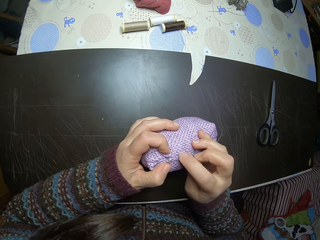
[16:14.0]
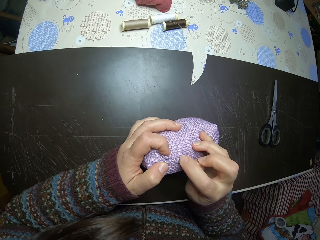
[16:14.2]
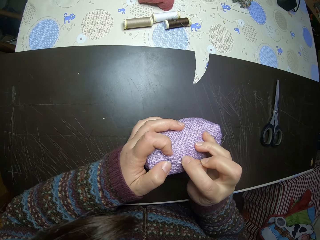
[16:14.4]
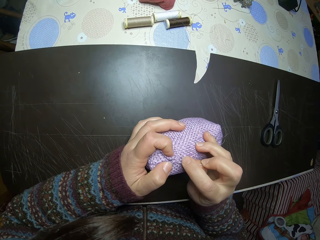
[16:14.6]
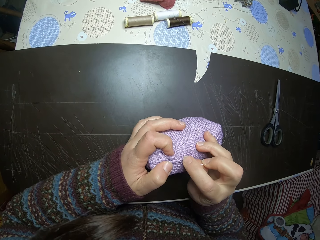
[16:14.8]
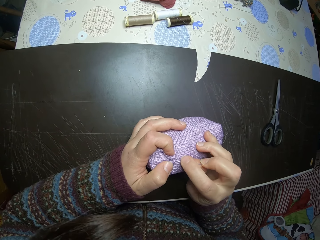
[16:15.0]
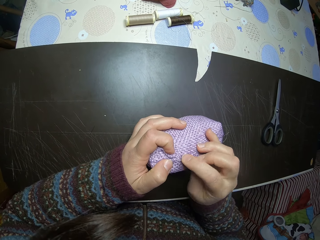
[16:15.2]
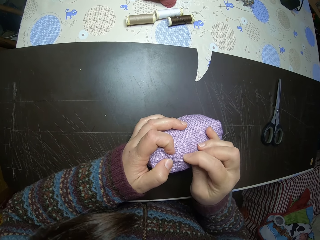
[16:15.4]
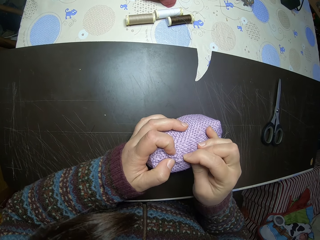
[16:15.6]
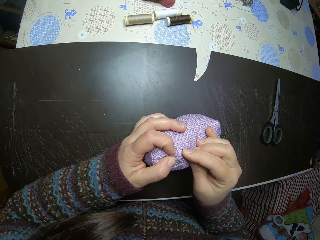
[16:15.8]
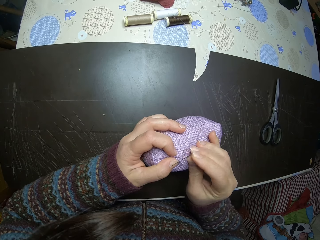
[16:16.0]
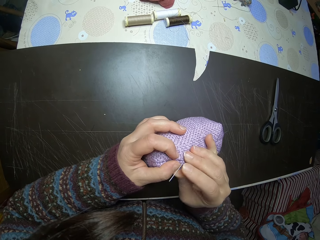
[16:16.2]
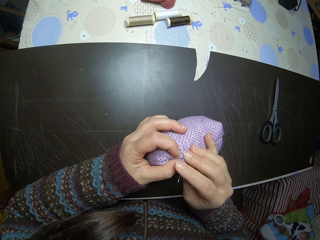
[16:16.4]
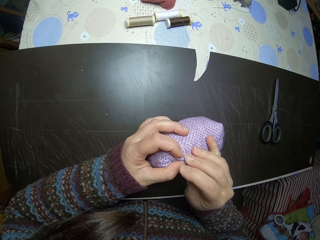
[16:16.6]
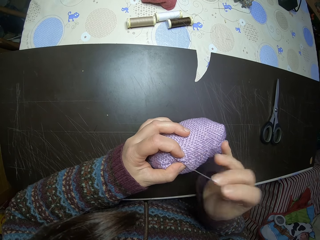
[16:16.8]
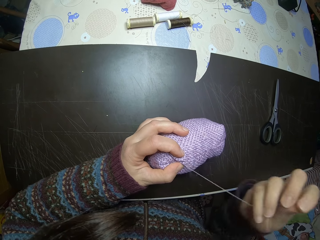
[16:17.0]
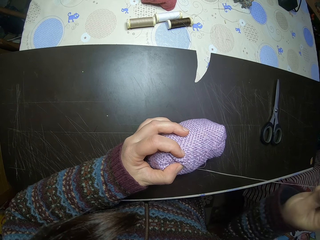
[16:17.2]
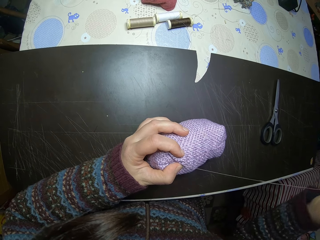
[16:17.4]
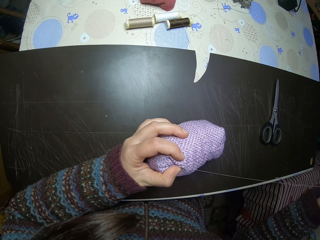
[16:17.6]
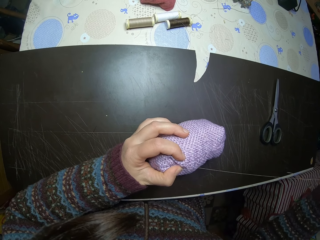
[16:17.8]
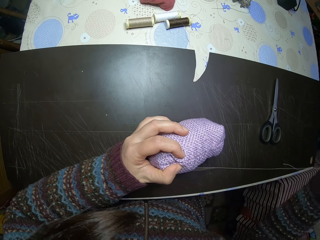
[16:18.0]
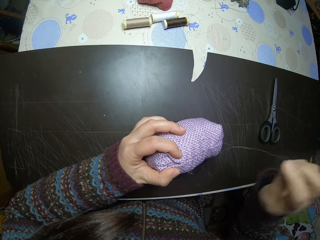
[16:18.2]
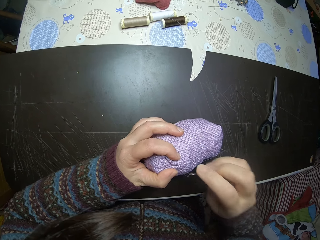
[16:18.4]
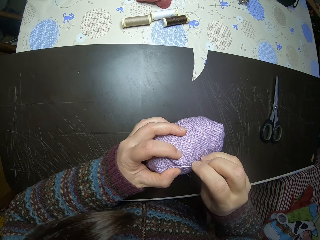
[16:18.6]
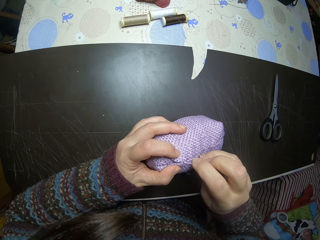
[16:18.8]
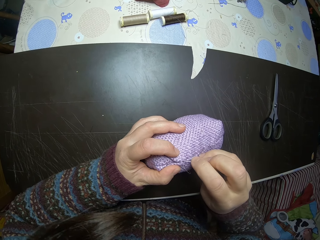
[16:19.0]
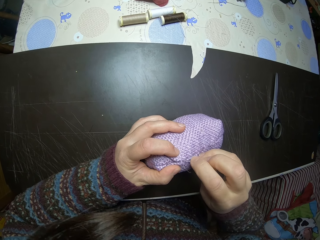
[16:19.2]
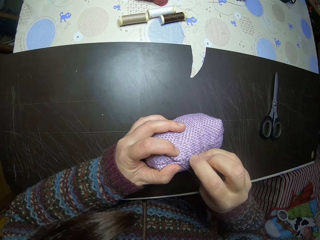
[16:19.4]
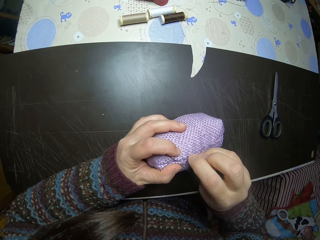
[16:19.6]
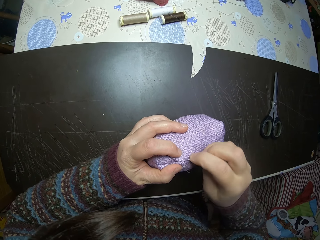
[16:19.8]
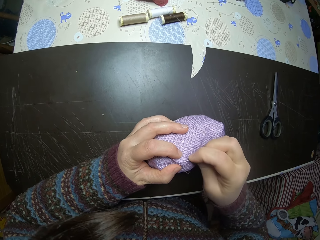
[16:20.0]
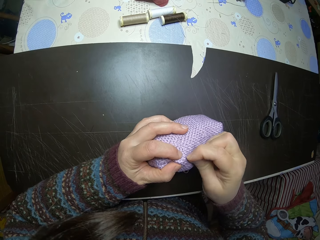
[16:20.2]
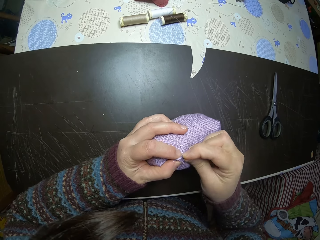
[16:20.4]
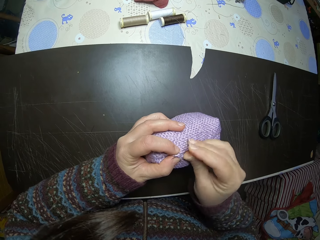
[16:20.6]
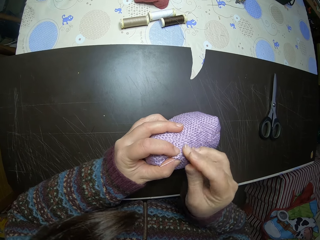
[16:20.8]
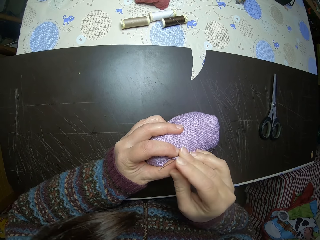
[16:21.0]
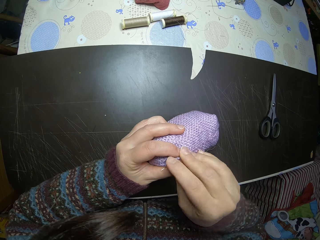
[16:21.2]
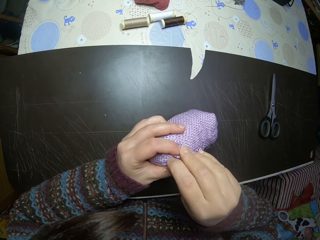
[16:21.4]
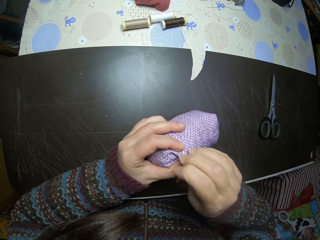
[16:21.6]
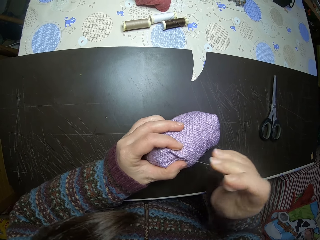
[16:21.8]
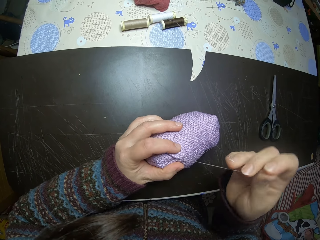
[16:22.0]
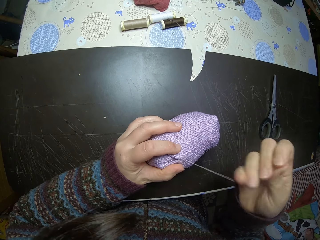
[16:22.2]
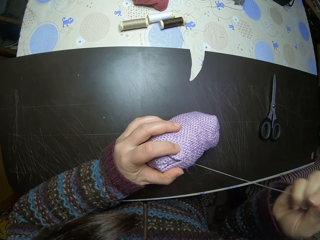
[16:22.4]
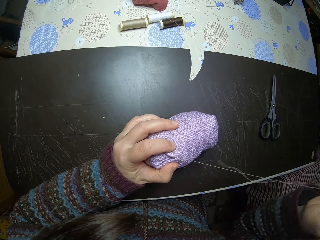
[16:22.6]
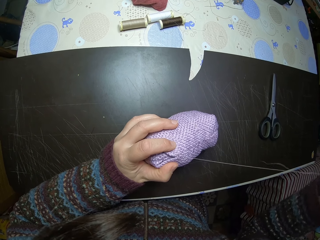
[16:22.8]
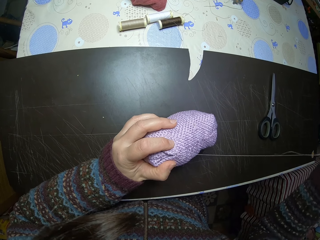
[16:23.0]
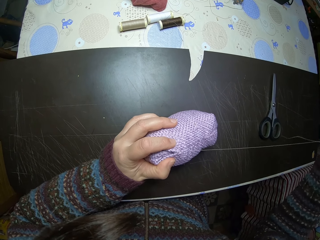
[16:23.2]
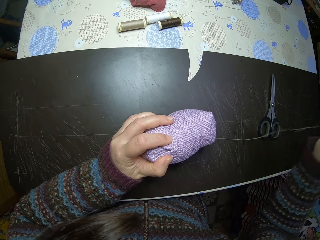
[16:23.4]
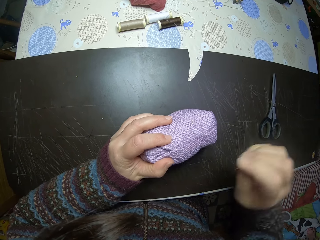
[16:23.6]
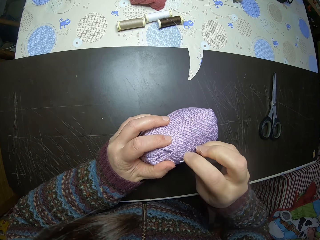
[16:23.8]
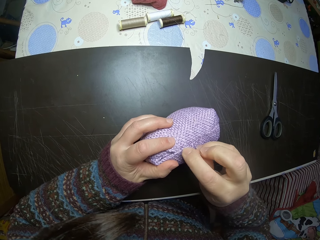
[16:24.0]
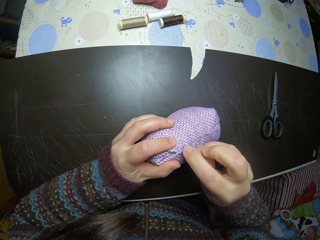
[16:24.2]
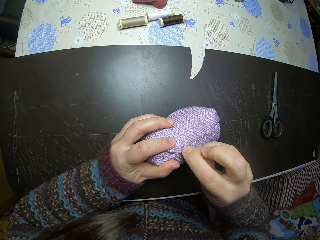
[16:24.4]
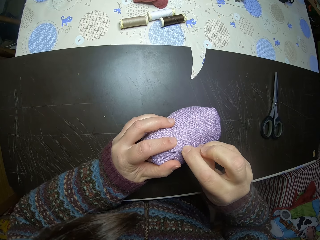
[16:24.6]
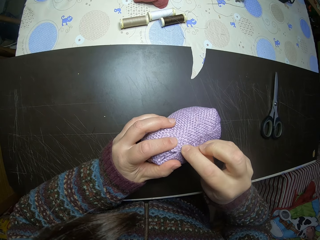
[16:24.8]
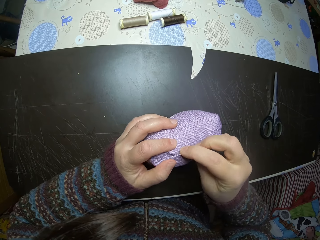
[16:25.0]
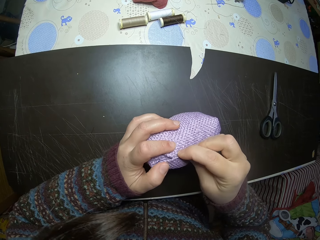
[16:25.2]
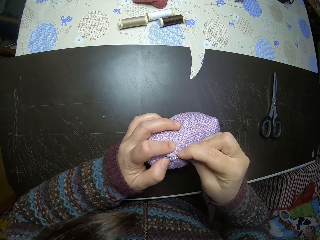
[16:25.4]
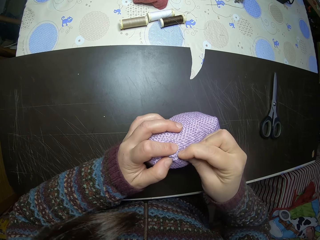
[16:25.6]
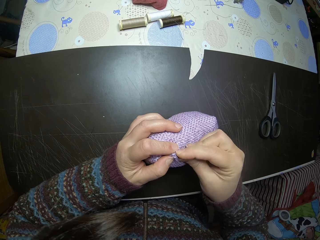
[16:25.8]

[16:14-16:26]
The camera wearer stitches the stuffed fabric together.

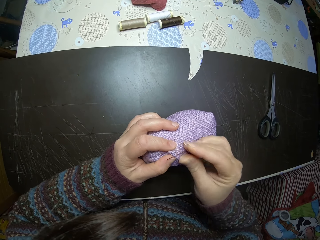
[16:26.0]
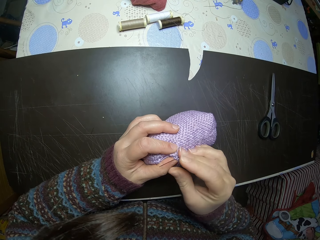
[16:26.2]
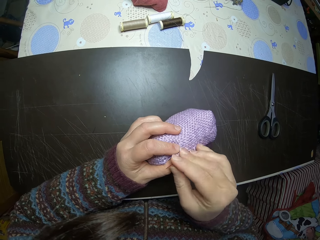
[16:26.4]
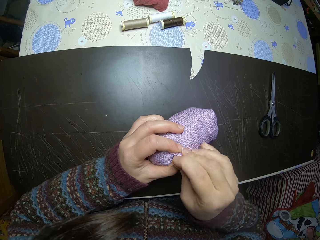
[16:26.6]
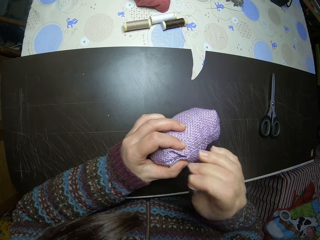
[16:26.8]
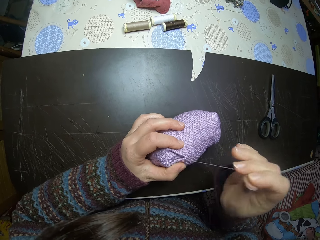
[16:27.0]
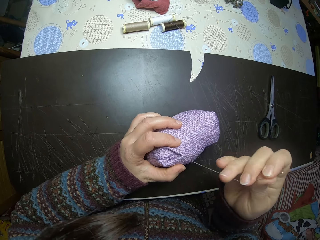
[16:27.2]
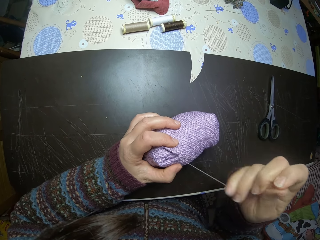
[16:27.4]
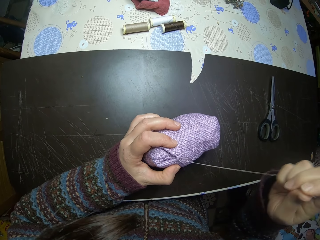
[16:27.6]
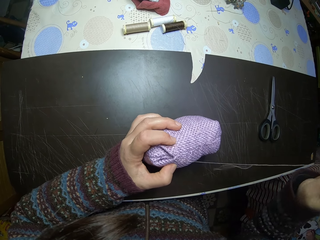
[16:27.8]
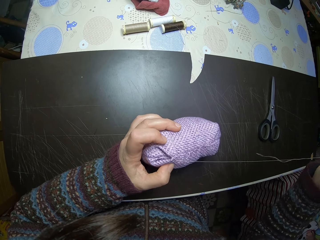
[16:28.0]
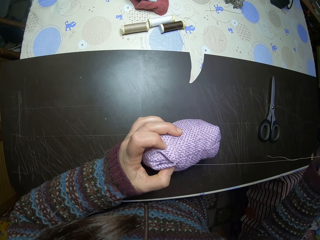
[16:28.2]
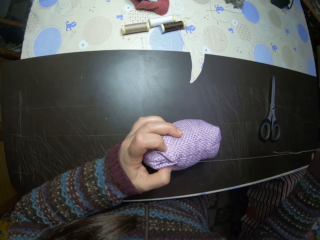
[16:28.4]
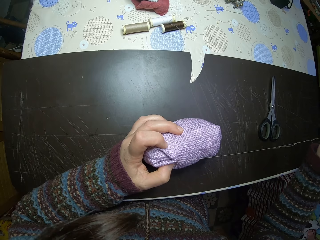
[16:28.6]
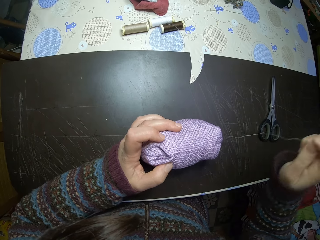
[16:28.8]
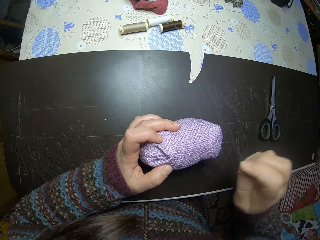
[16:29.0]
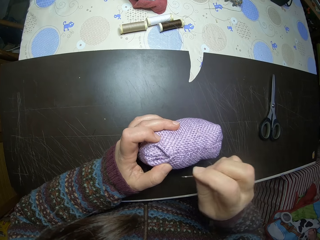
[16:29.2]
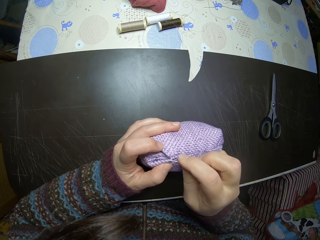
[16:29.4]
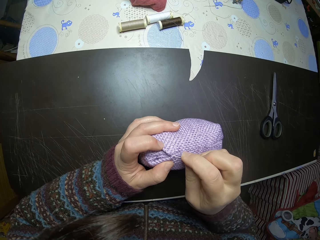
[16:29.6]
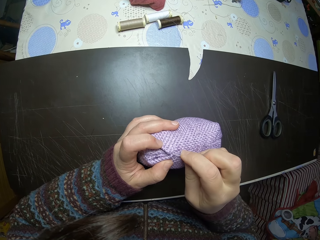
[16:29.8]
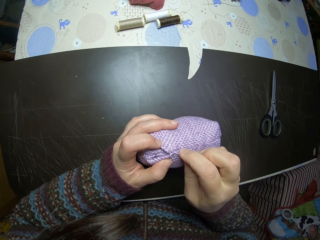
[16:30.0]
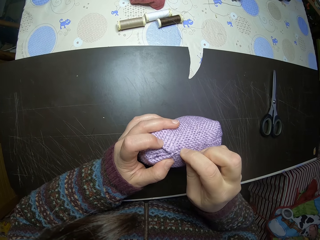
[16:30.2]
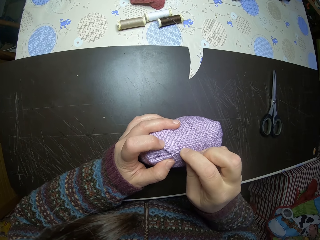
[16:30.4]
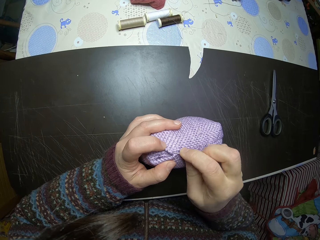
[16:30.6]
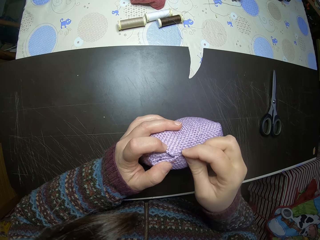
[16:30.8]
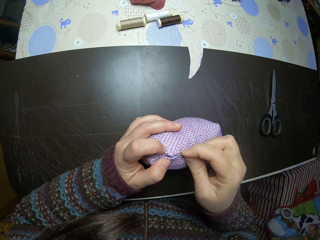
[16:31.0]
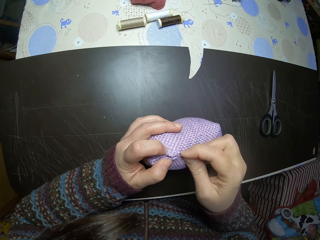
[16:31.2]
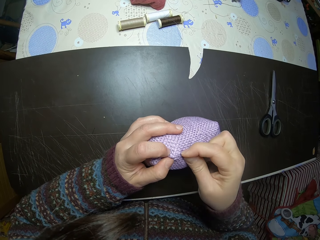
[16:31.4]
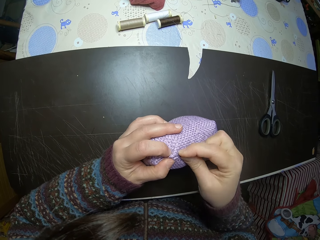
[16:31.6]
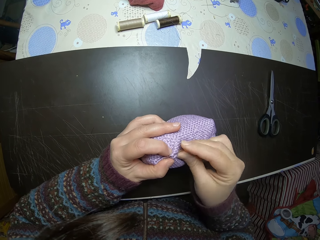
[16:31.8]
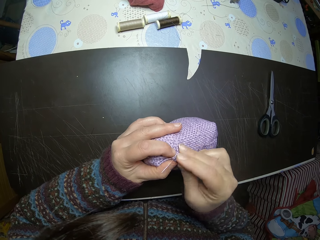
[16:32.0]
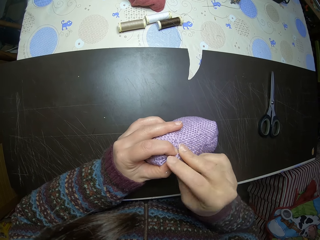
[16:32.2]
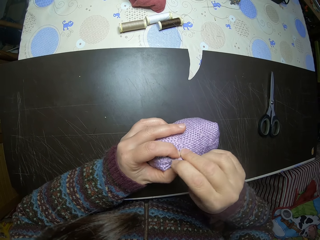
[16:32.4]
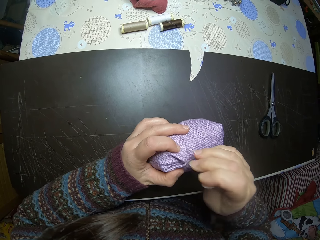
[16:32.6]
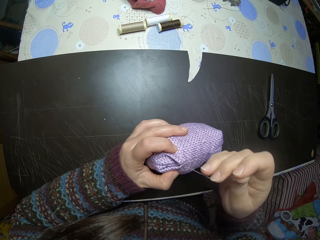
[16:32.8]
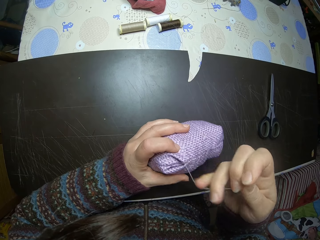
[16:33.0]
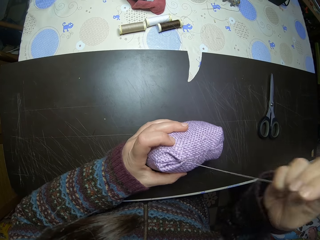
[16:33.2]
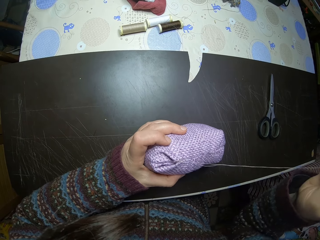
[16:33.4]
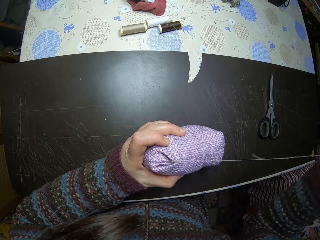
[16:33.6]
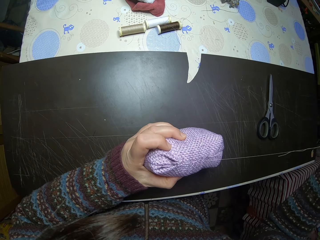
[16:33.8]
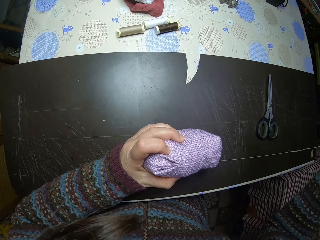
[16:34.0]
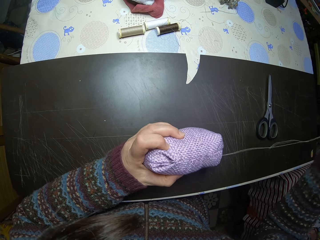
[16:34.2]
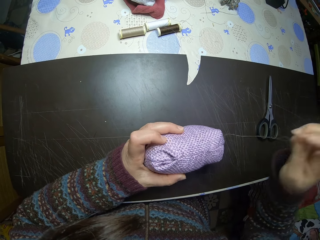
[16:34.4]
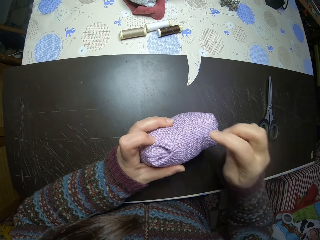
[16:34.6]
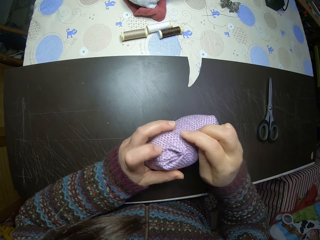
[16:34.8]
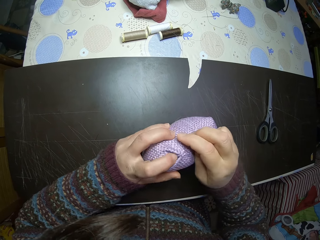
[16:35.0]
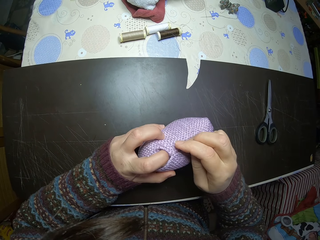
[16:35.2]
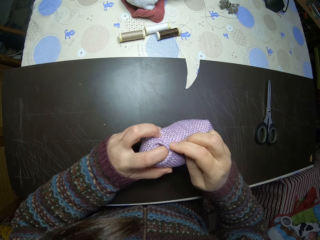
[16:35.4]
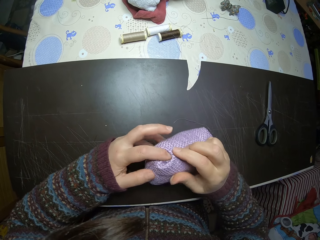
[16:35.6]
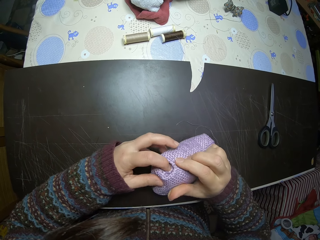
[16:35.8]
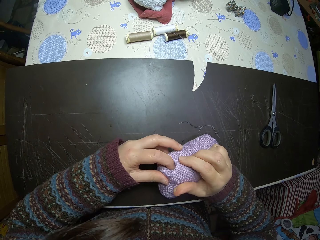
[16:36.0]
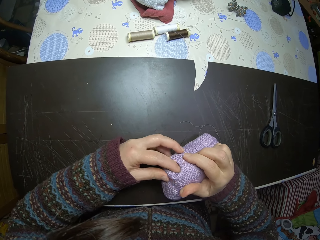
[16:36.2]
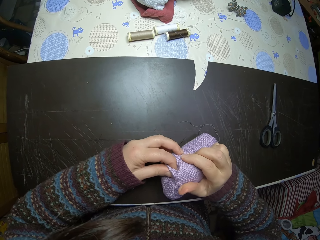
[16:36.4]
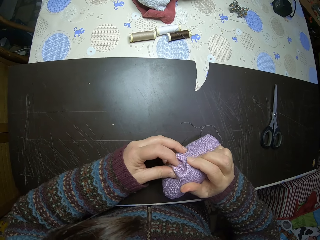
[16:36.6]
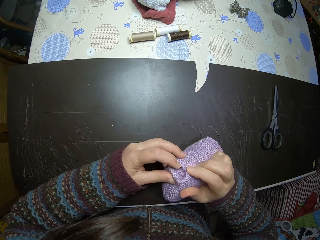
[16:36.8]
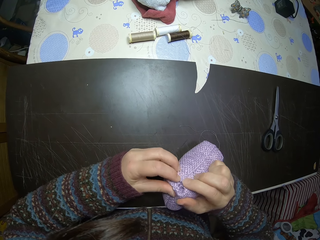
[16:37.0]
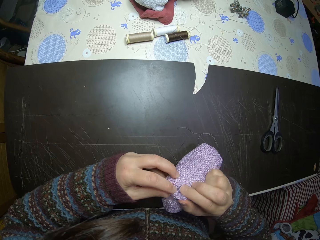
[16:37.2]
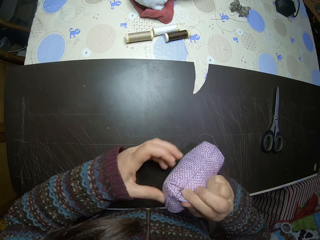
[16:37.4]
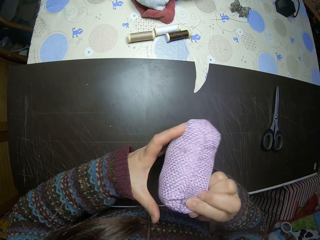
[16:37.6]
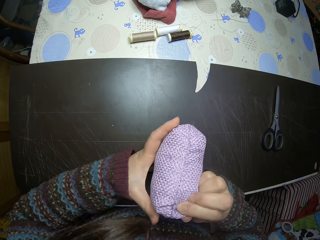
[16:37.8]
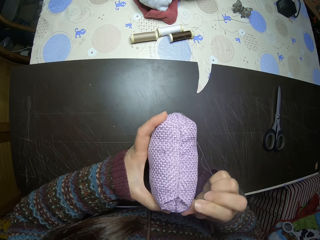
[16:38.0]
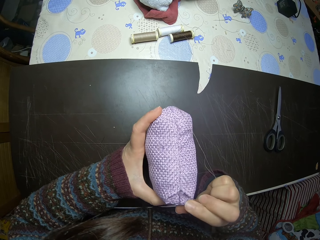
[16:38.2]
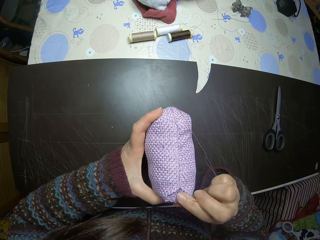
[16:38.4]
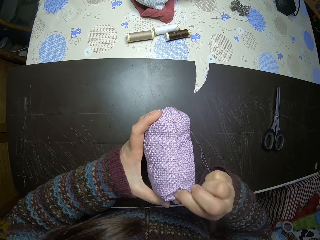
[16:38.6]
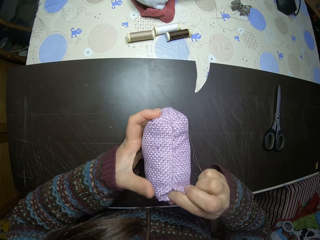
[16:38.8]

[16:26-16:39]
The camera wearer aligns the cloth well. They touch the stuffed fabric.
